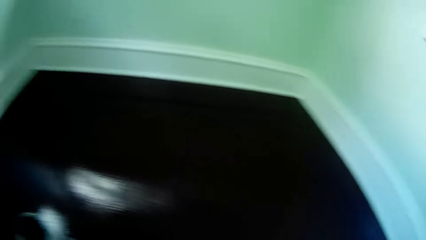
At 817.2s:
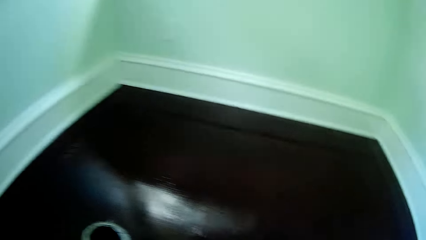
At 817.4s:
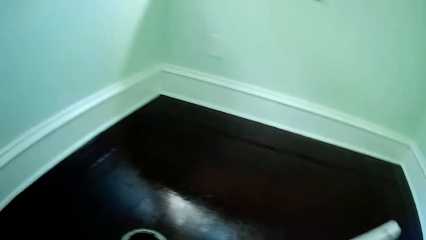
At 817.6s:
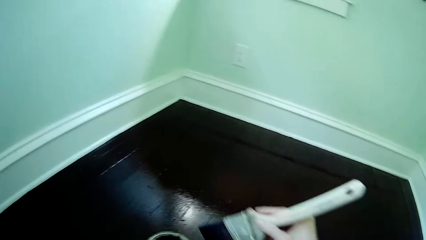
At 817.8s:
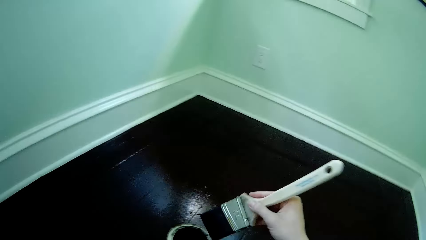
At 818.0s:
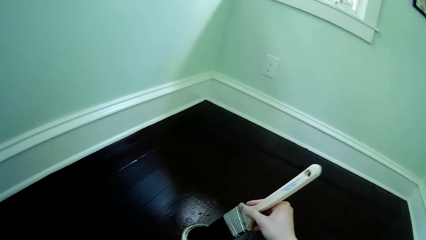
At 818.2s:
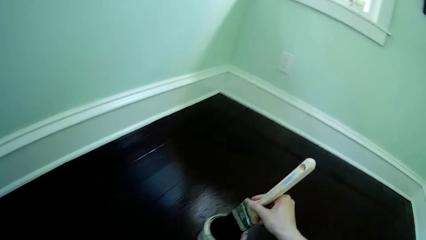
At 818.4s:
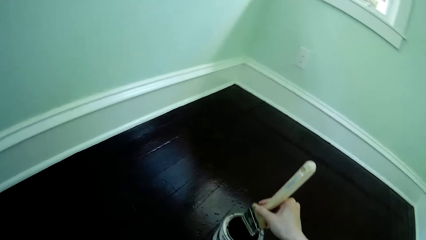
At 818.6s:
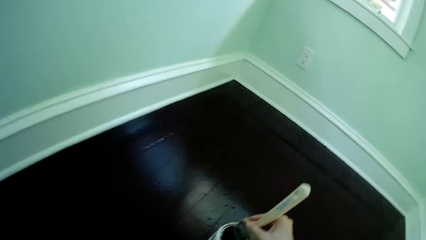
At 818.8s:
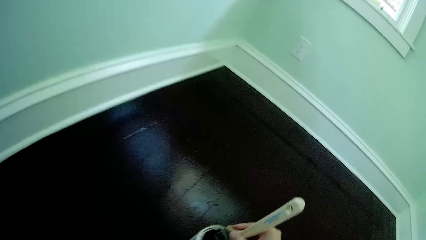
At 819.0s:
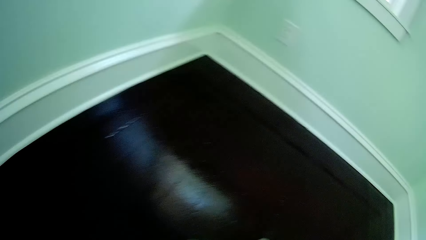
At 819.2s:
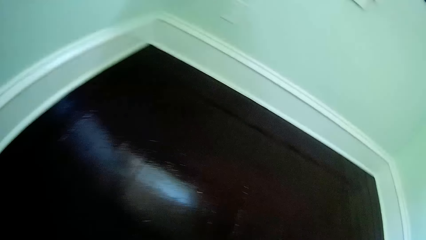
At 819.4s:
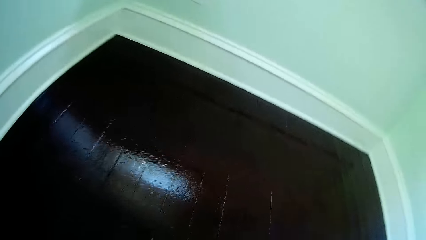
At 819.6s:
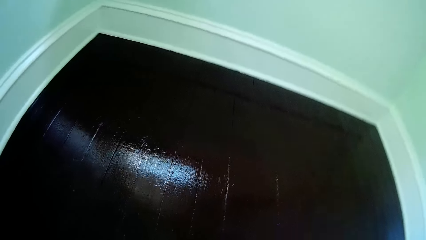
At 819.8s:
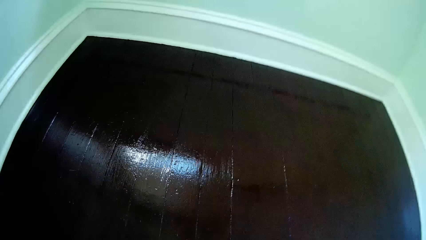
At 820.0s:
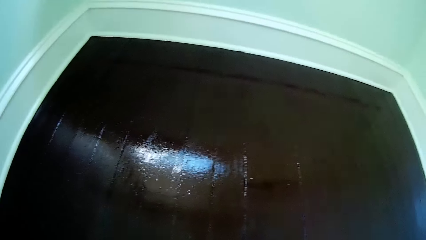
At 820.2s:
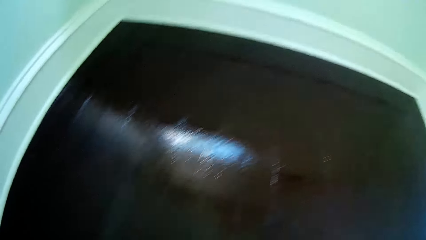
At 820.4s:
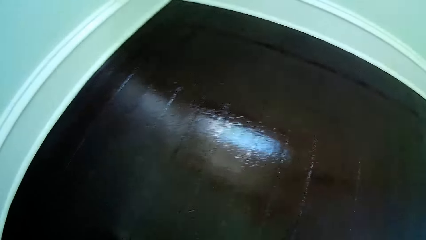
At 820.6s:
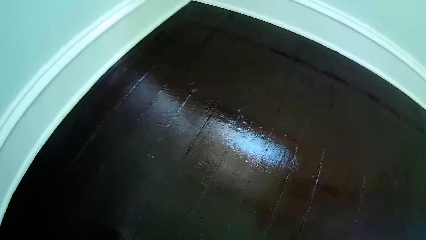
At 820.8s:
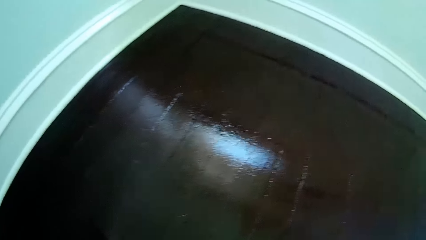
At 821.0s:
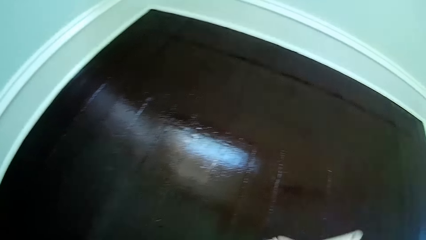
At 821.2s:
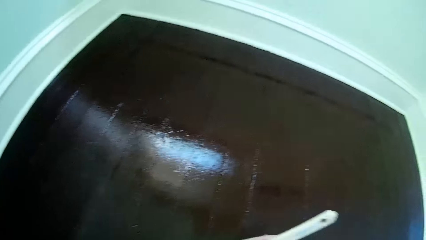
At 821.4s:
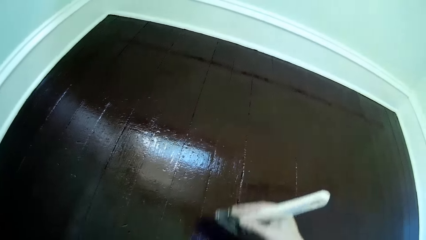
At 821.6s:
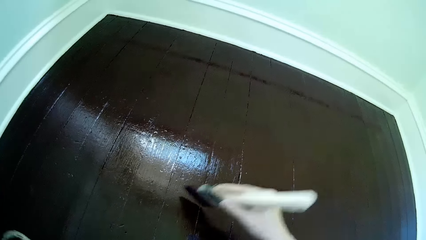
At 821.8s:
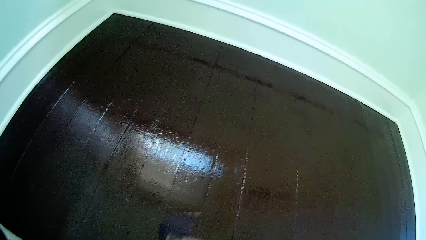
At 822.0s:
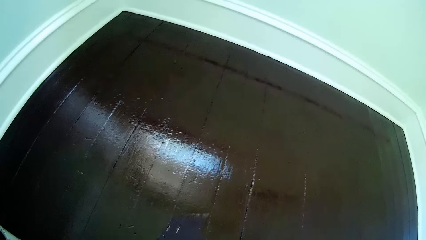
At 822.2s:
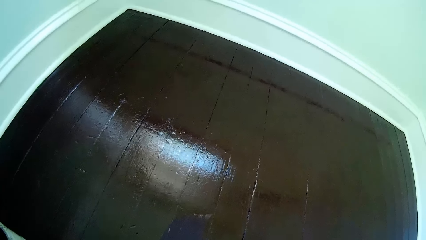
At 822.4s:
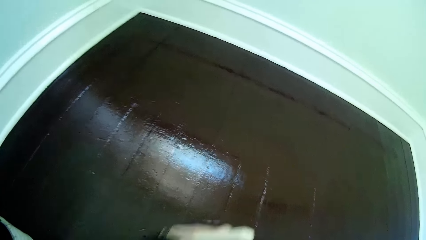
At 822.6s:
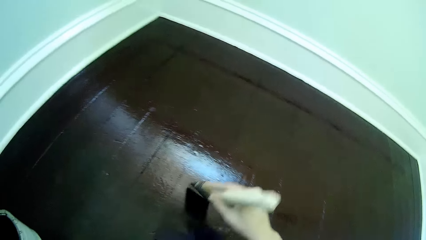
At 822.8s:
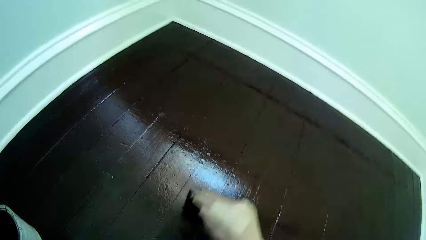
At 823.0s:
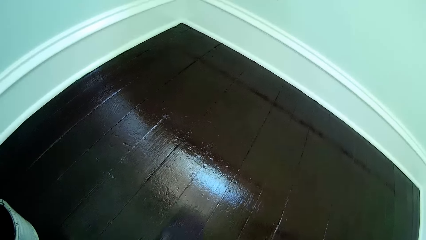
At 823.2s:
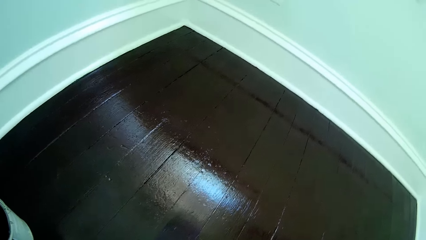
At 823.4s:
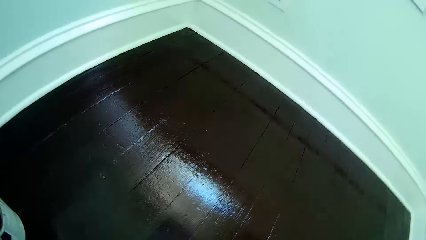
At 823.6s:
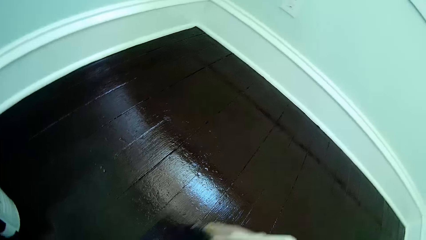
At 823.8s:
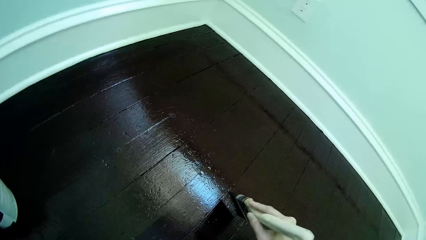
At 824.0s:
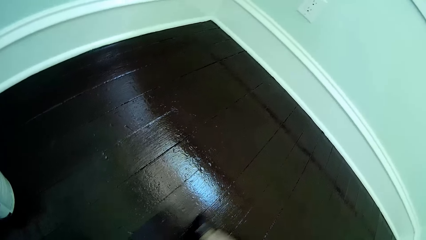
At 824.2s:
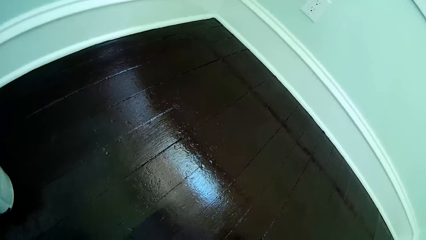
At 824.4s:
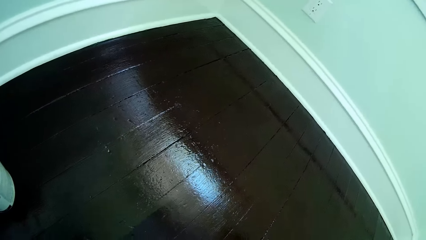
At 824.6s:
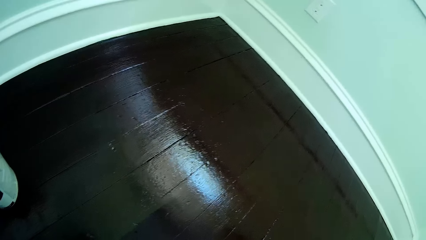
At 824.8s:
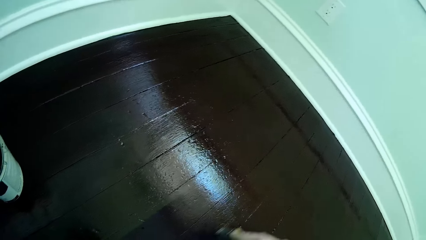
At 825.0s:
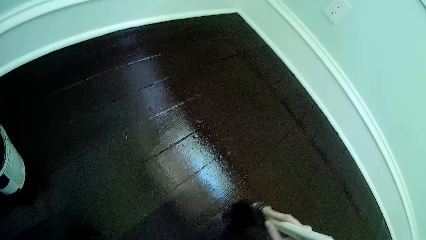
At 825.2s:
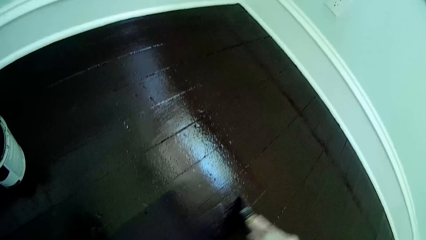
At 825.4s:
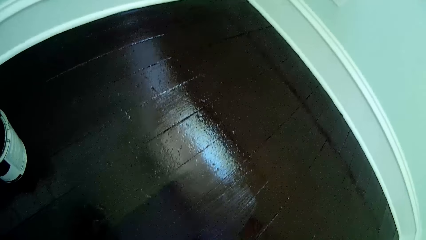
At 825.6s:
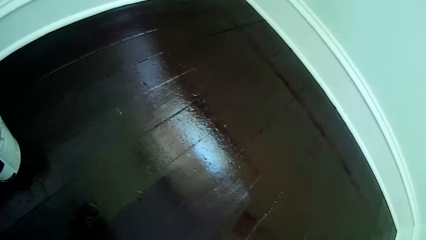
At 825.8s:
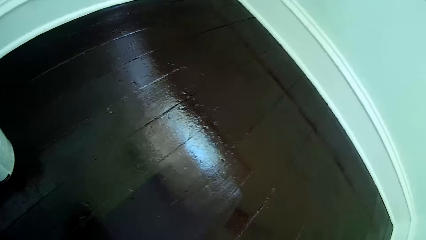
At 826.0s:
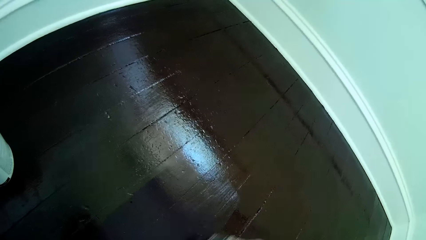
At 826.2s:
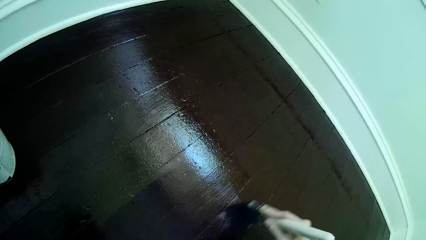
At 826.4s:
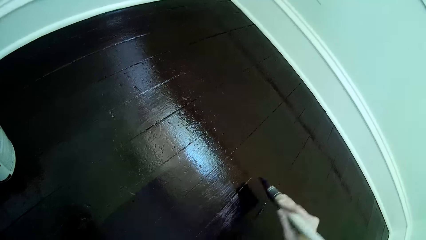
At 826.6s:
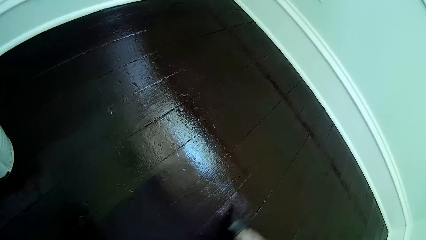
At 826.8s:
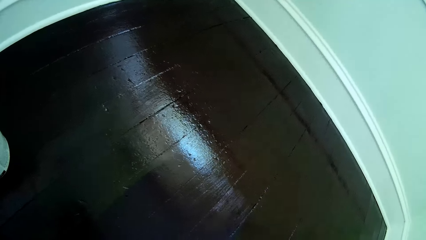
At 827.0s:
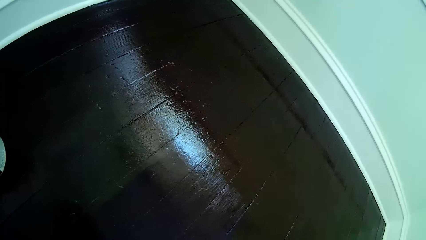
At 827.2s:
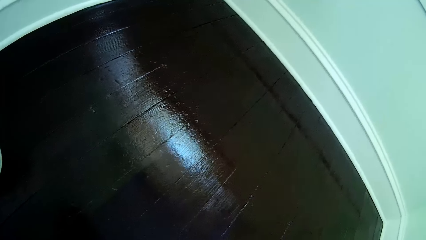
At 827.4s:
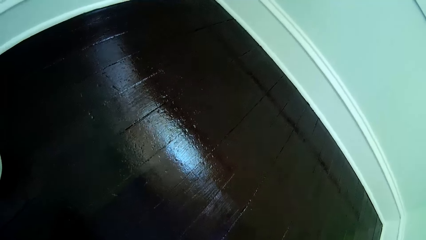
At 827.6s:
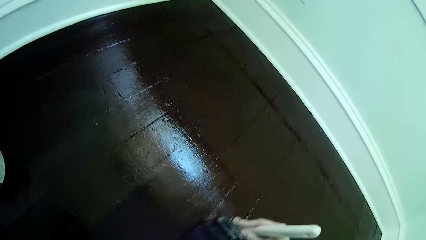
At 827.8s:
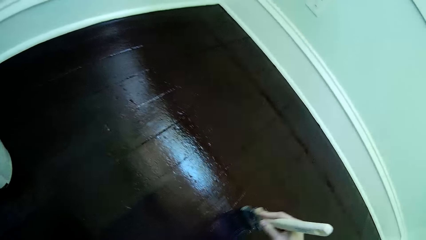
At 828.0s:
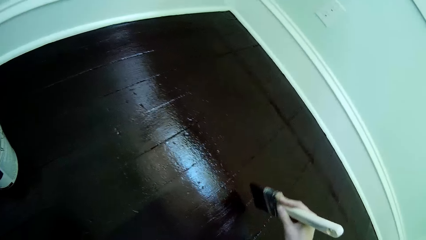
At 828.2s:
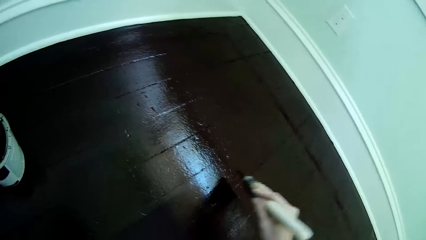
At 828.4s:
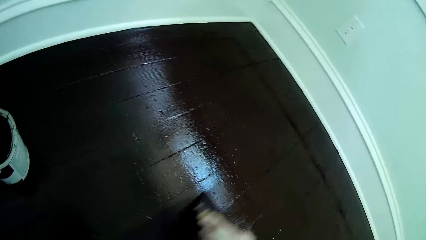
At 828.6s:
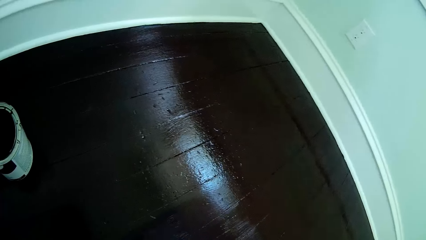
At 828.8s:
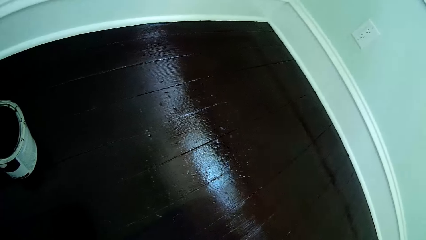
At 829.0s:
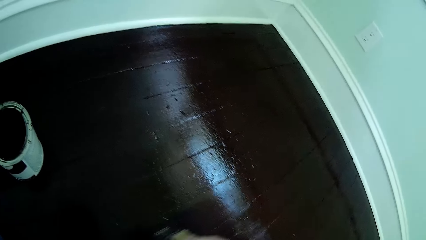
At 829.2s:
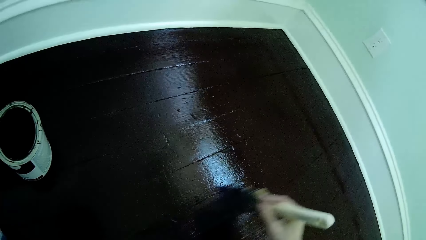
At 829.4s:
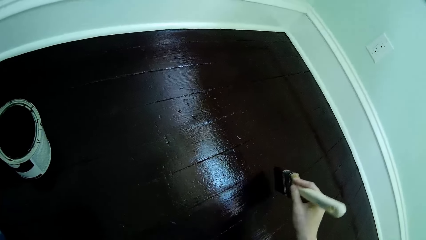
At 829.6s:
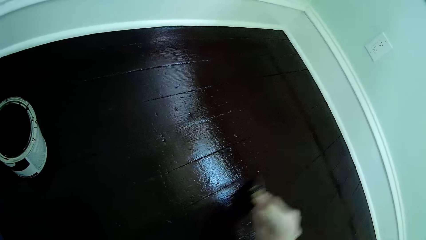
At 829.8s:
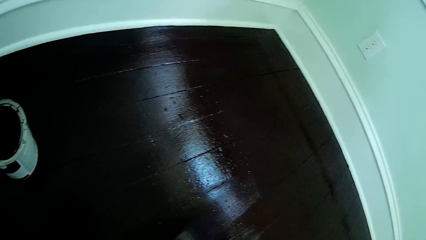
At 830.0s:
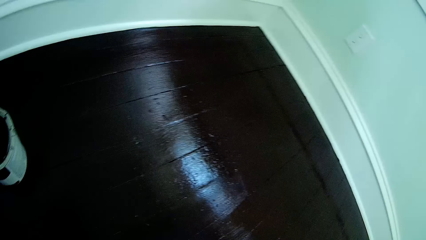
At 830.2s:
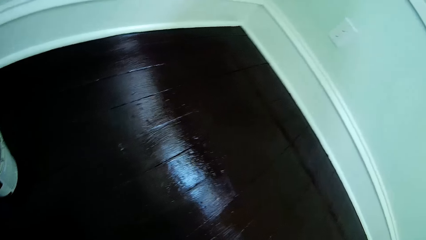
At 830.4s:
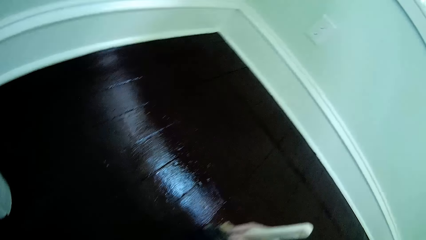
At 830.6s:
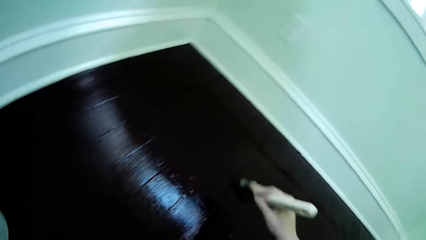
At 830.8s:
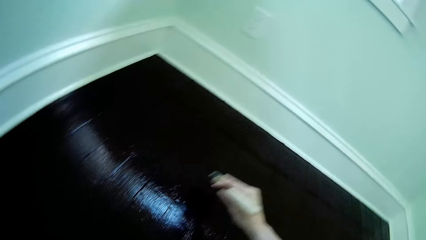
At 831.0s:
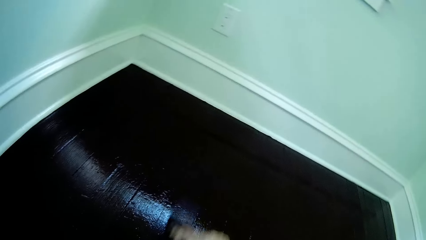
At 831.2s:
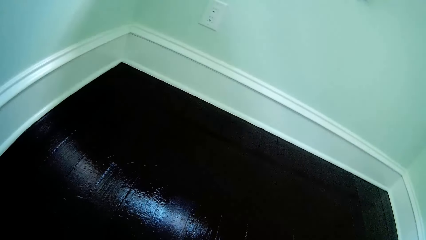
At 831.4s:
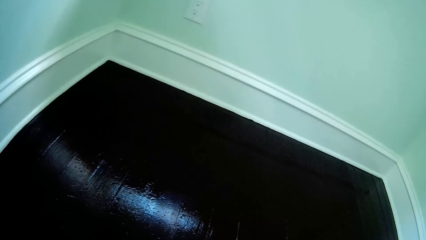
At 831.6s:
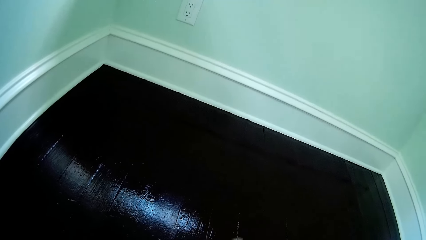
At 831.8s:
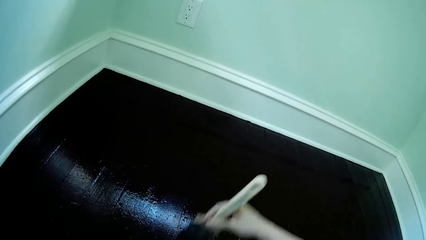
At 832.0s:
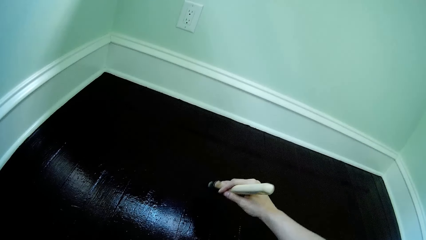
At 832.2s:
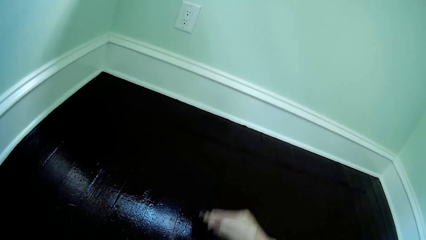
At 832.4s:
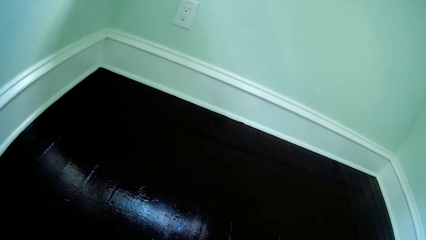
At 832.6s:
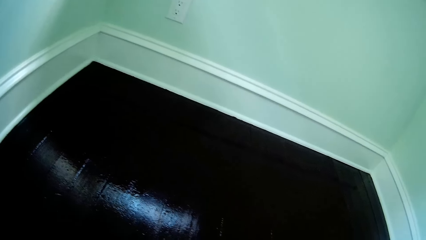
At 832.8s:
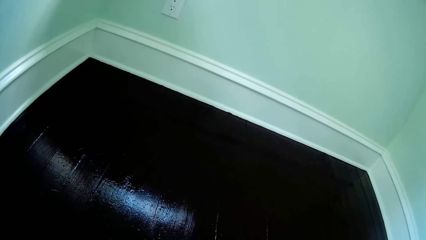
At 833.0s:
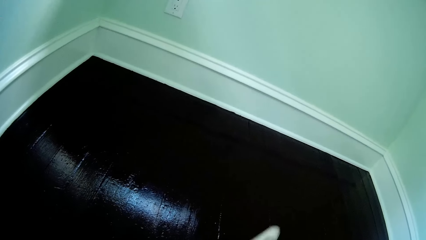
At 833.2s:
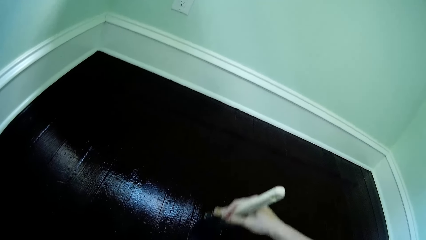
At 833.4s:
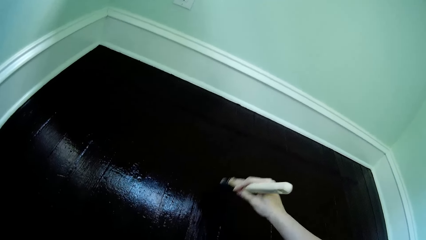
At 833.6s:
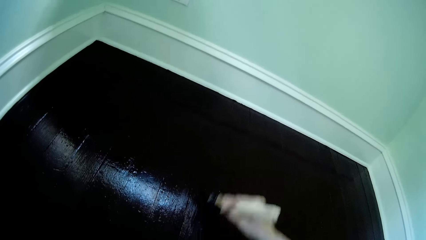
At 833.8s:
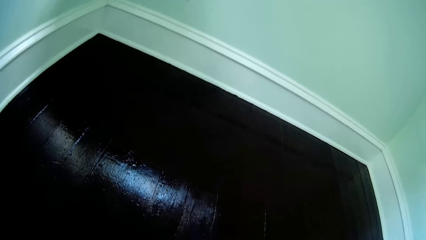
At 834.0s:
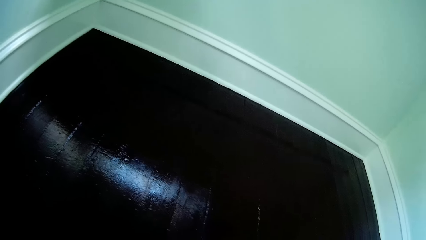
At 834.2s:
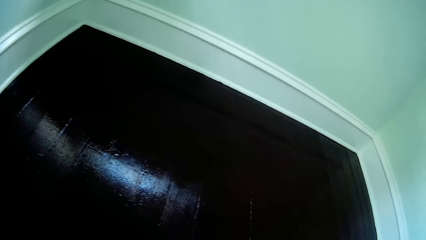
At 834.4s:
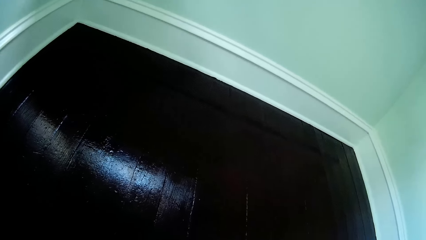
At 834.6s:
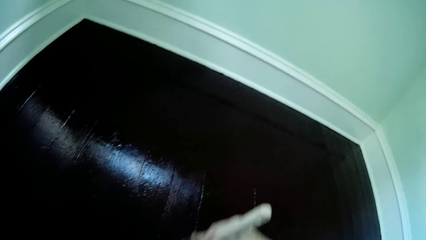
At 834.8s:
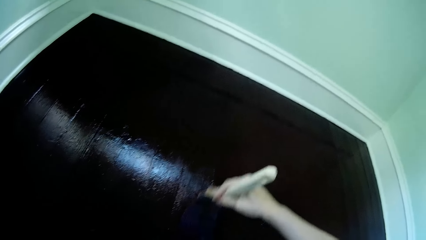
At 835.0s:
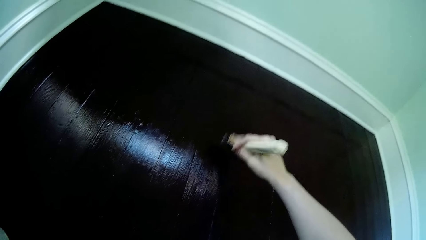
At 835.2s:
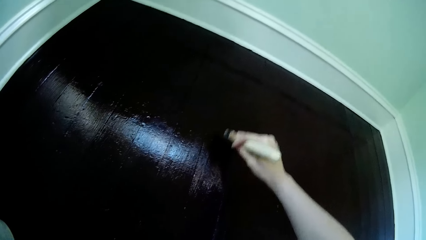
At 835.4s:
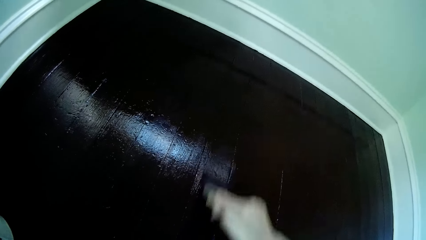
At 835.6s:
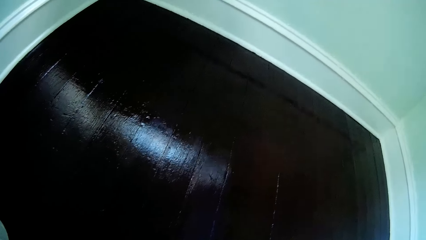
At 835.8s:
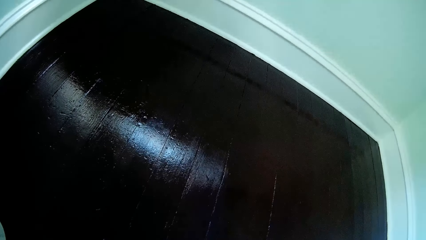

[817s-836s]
The camera wearer dips the paint brush in the paint can. They paint the floor with the paint brush.
